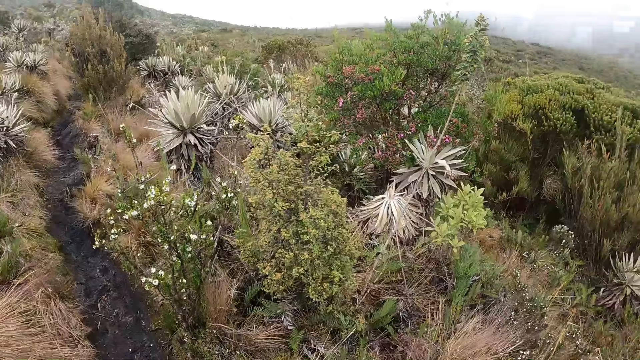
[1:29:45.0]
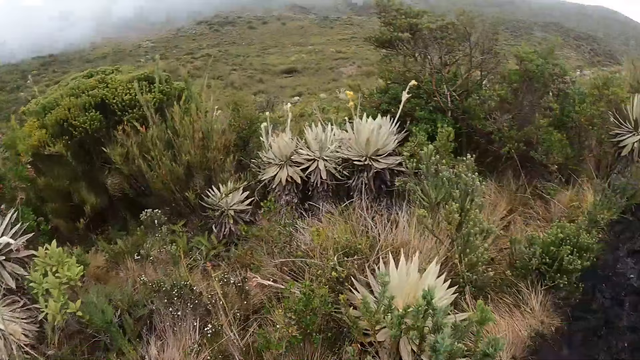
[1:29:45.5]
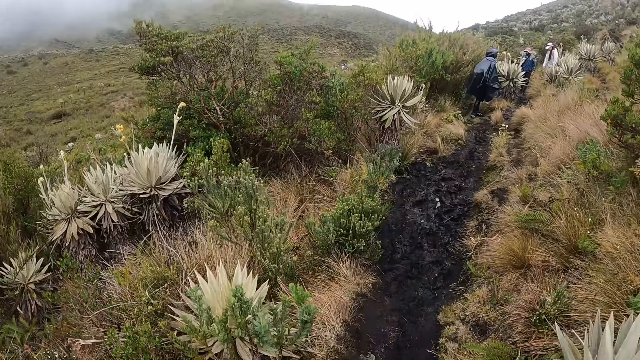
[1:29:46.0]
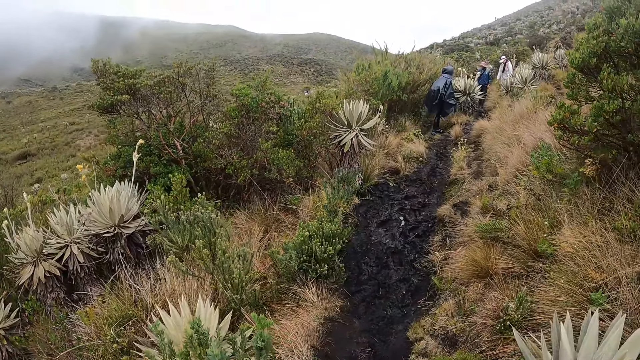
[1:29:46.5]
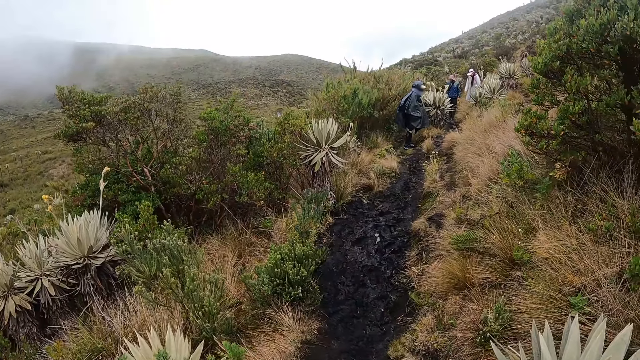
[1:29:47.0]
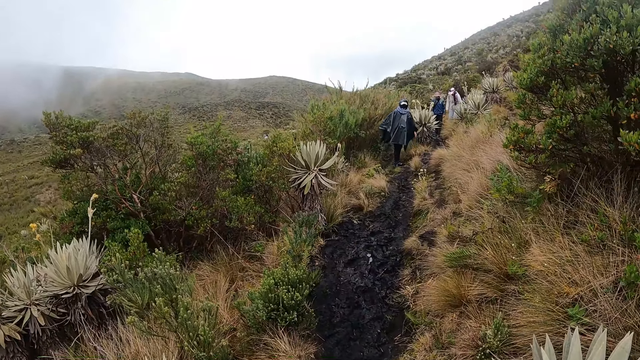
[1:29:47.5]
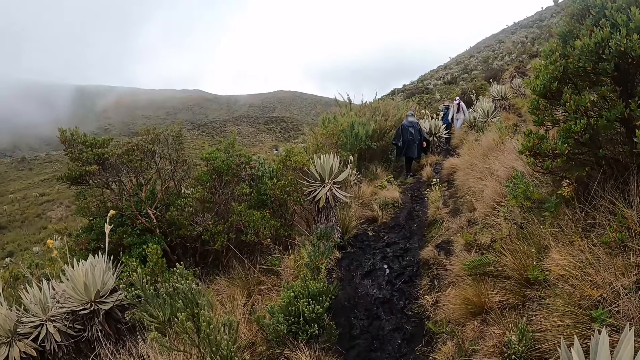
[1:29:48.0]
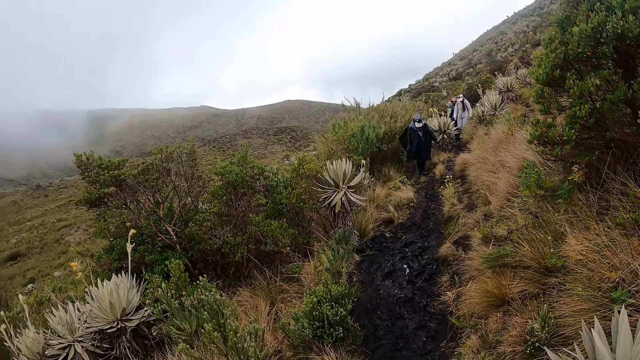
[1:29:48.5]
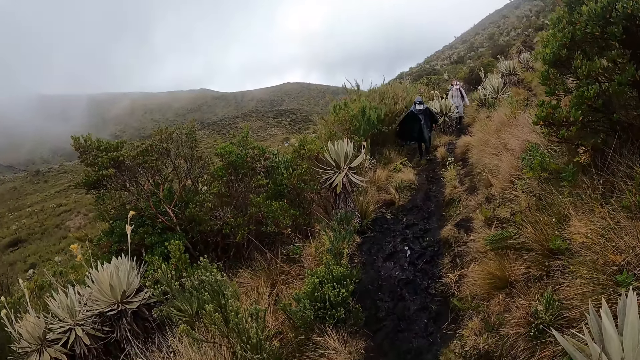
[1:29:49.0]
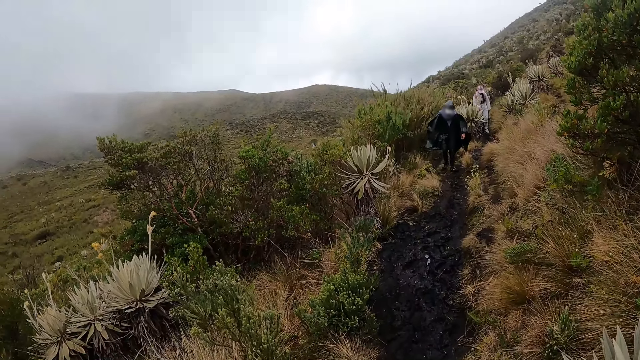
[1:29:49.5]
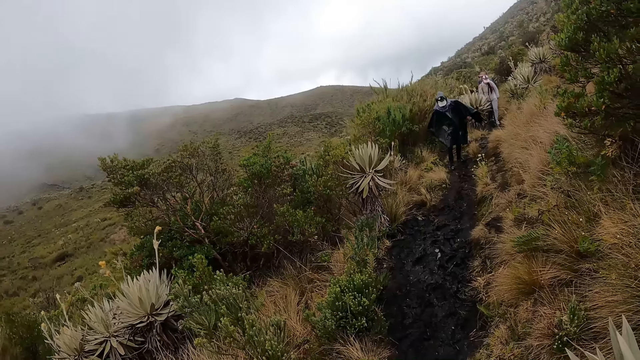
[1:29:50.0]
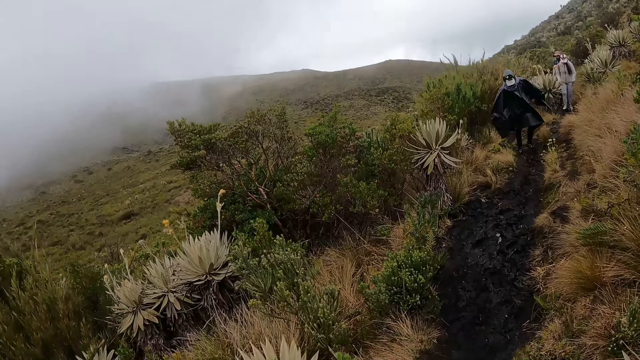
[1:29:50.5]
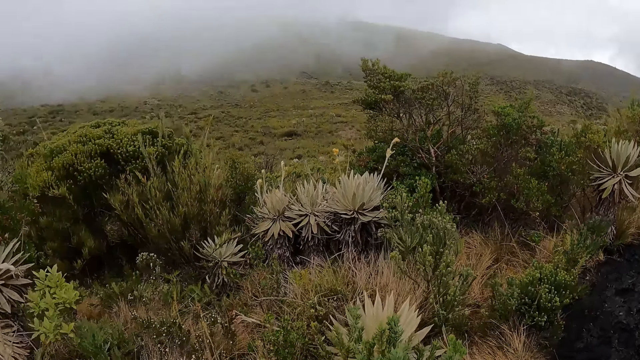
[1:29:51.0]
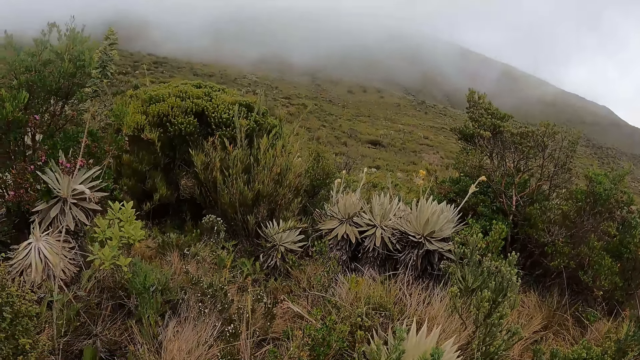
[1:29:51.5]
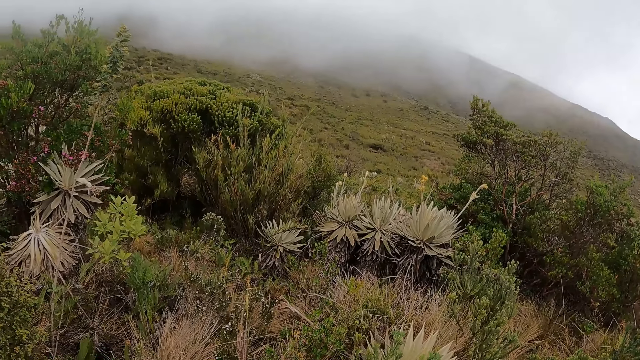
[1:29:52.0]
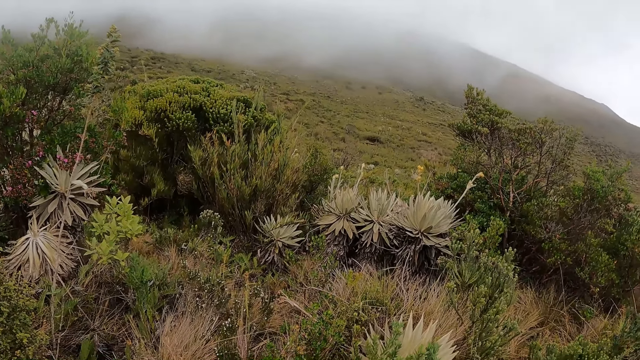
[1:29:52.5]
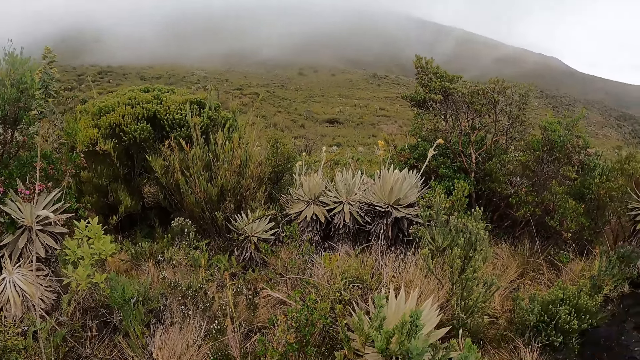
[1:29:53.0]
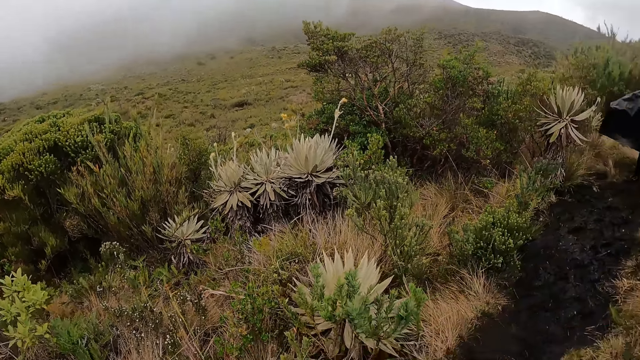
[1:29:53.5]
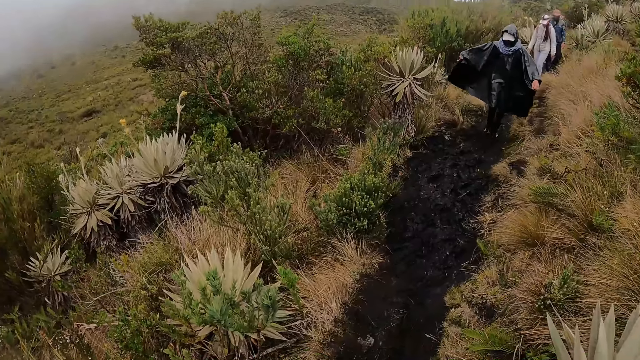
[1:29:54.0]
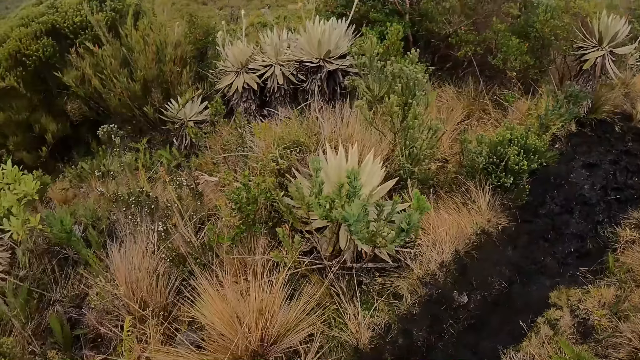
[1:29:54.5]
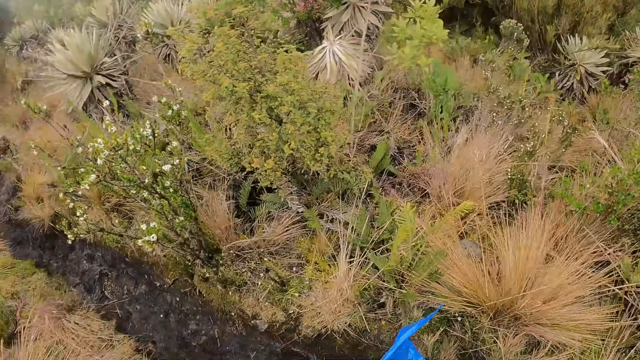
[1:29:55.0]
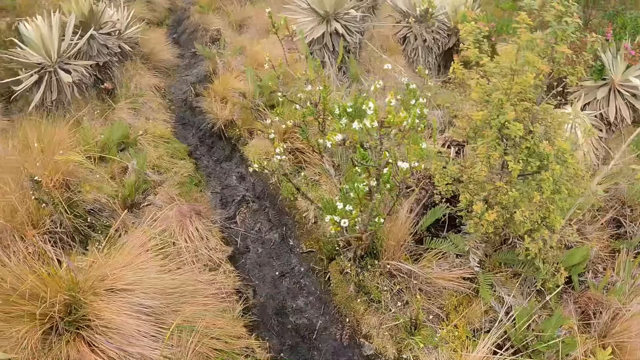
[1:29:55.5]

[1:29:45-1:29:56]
The camera wearer looks around the grassland.

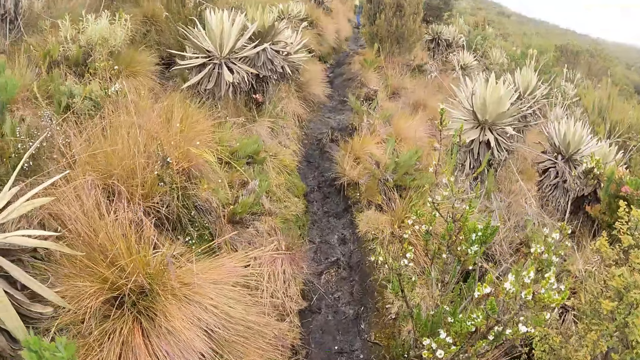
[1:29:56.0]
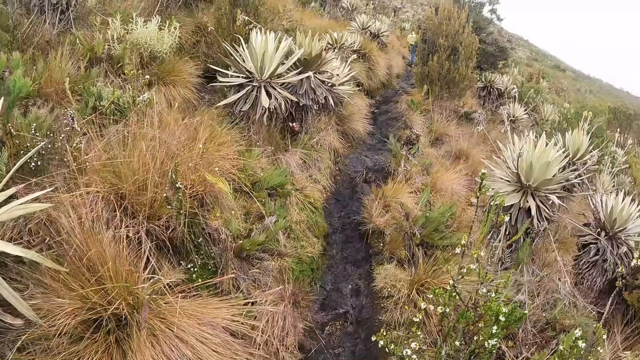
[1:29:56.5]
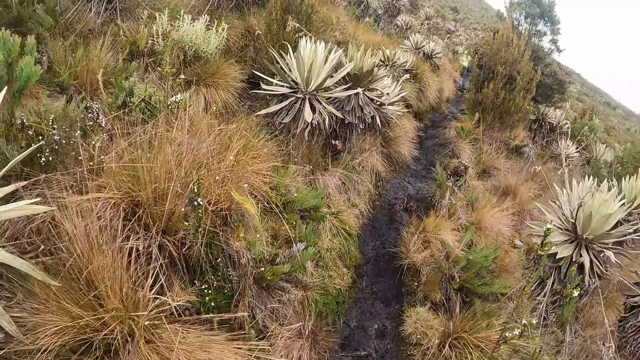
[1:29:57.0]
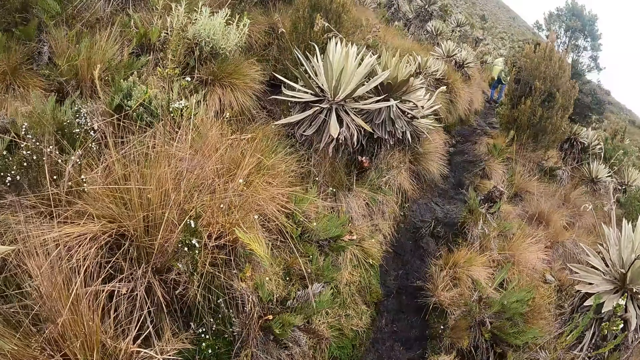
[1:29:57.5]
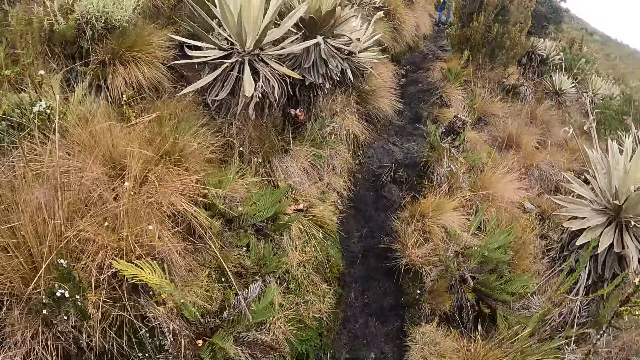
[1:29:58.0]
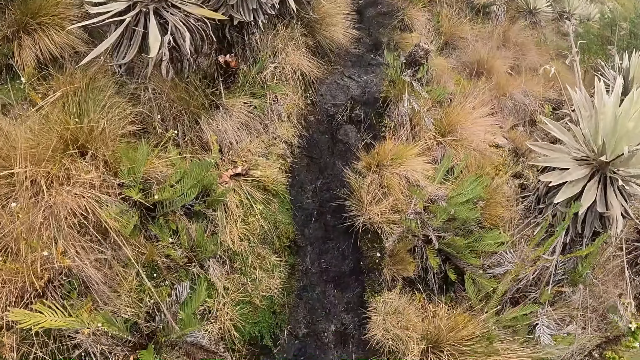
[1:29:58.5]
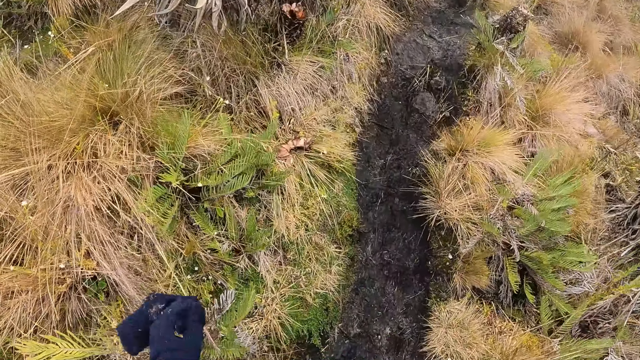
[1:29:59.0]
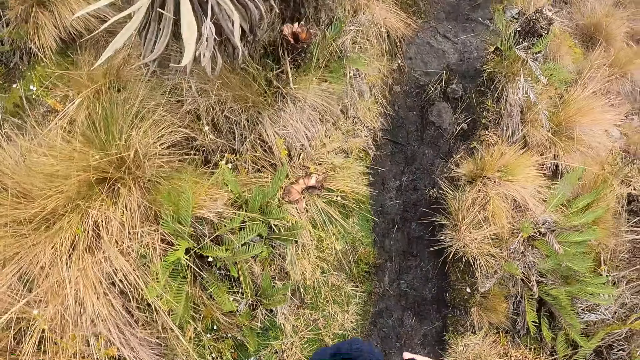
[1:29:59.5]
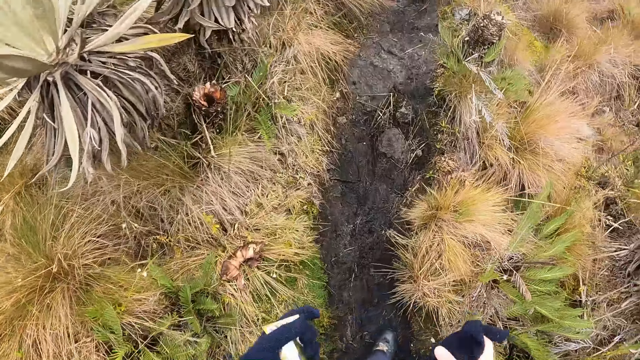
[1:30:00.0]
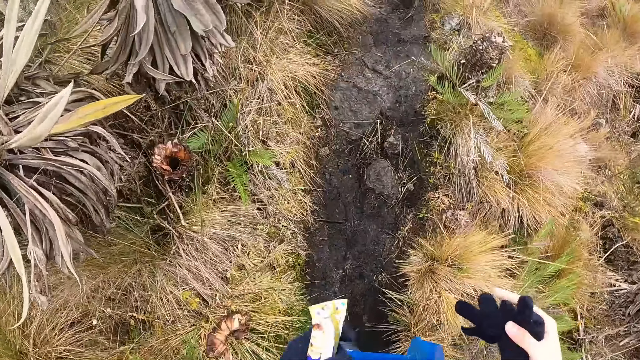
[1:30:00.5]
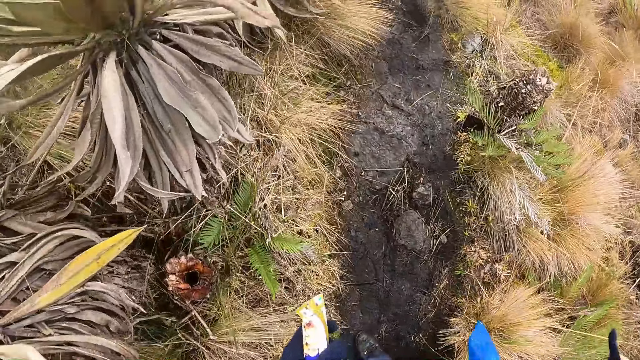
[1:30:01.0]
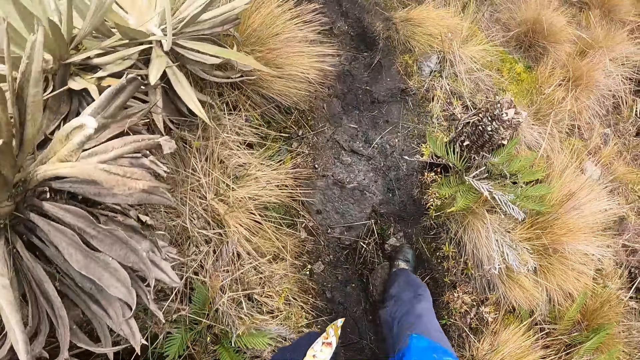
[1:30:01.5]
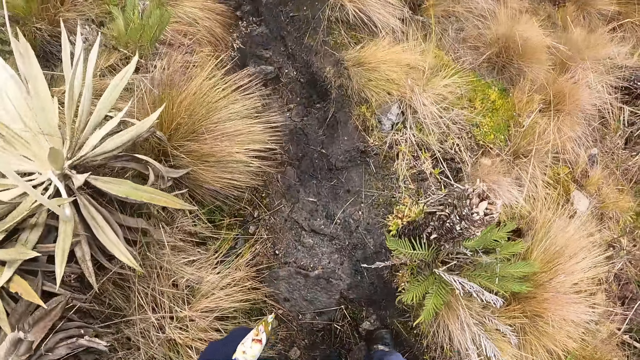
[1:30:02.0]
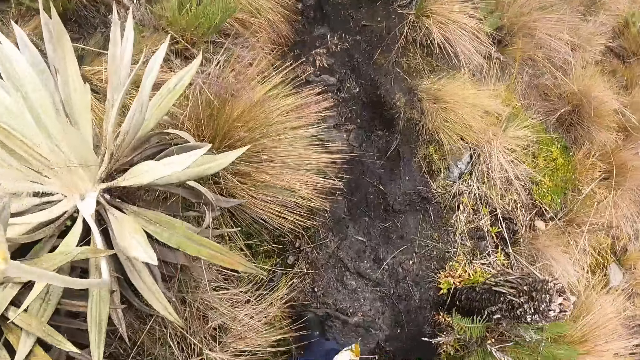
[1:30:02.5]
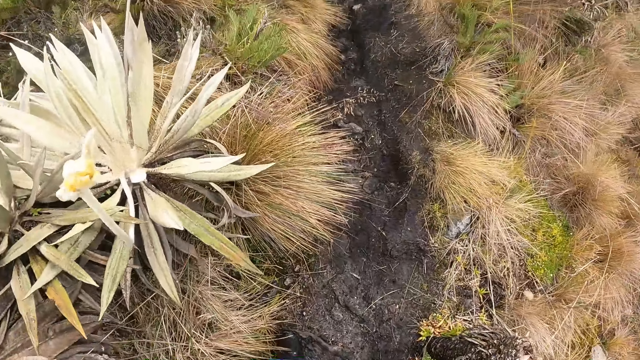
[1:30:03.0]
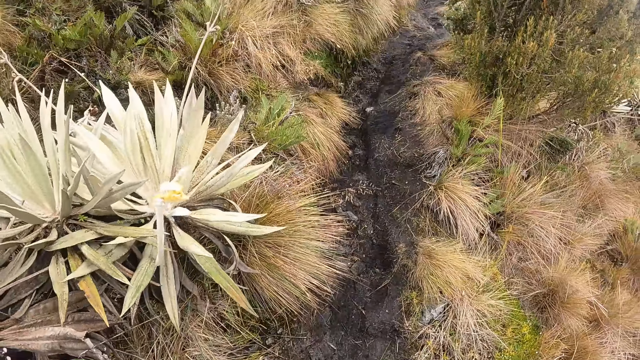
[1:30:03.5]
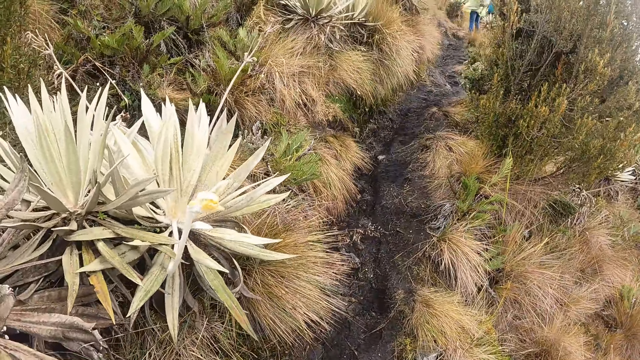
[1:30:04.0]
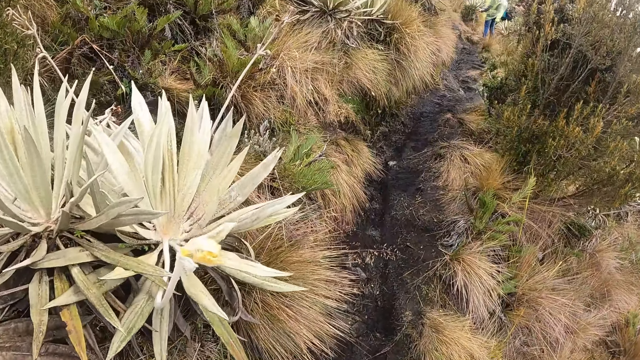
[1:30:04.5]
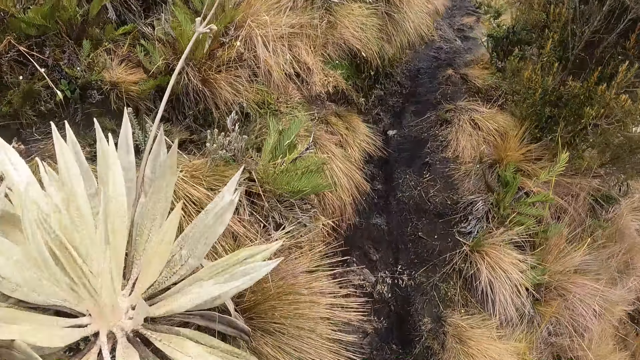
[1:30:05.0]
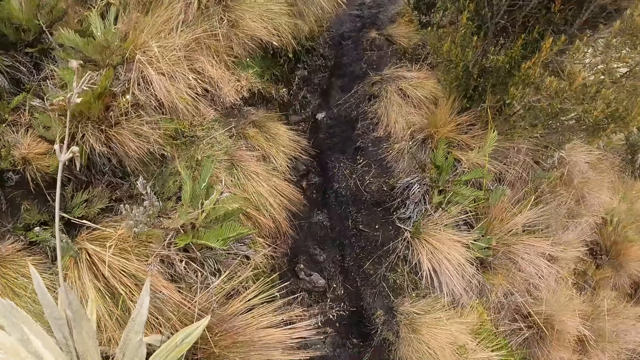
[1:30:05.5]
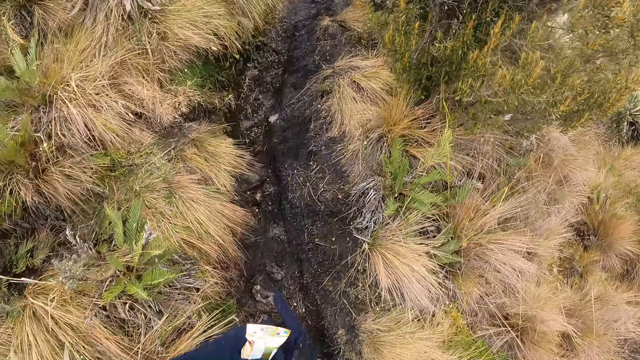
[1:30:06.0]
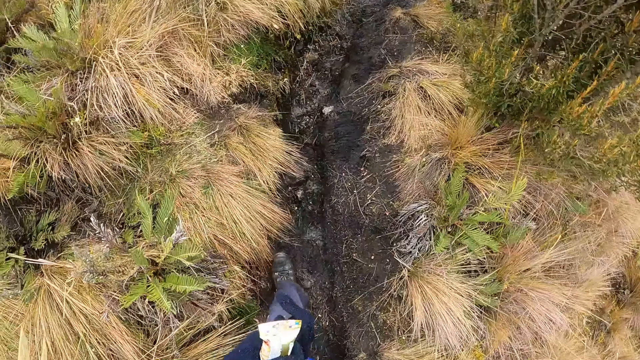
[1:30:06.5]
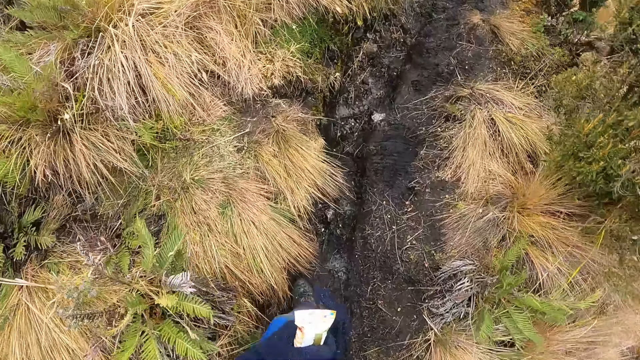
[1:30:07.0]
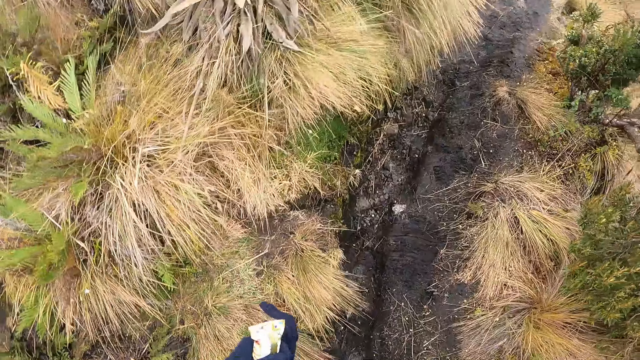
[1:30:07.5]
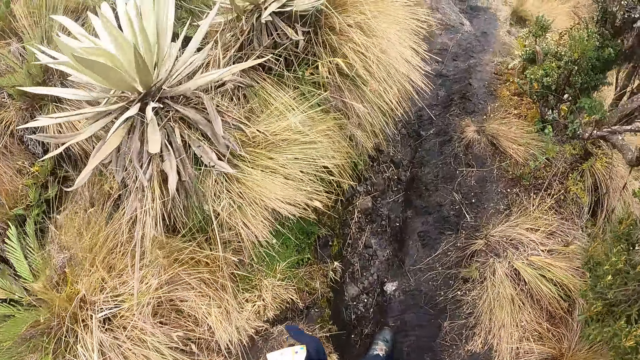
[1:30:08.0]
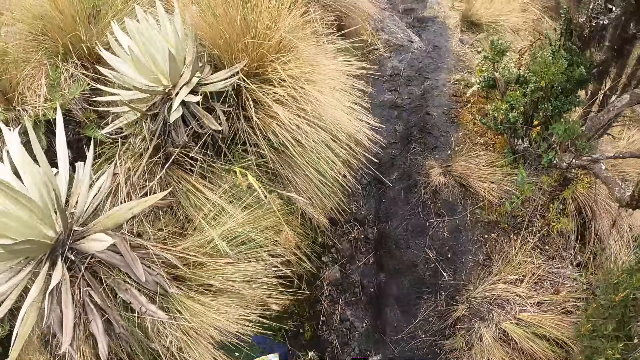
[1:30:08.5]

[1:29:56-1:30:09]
The camera wearer removes a glove on her right hand with her left hand. She passes the glove from her left to right hand. She walks through a path.
